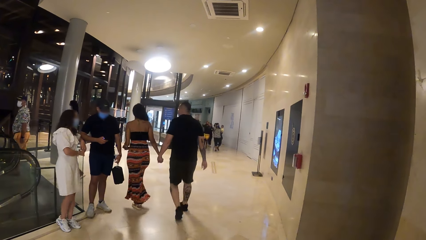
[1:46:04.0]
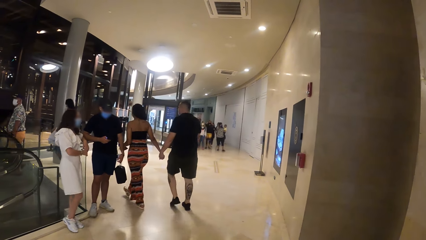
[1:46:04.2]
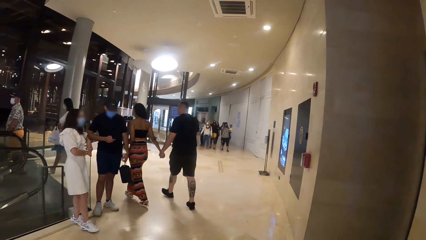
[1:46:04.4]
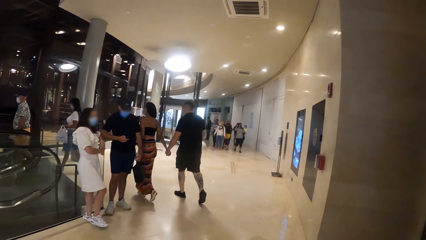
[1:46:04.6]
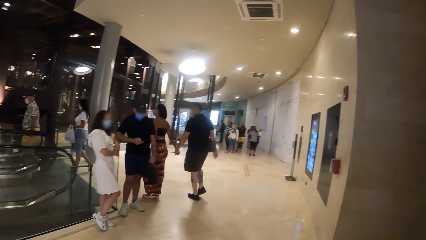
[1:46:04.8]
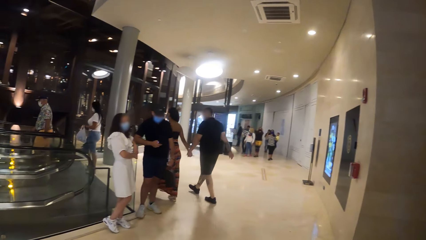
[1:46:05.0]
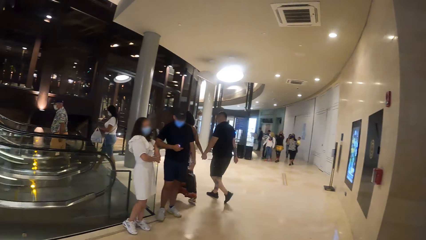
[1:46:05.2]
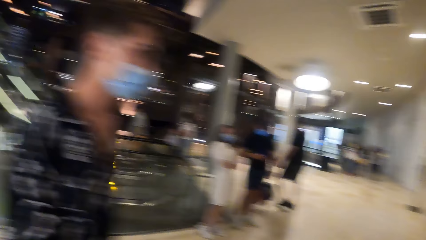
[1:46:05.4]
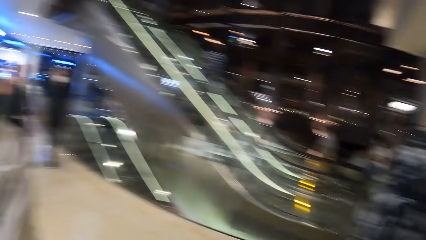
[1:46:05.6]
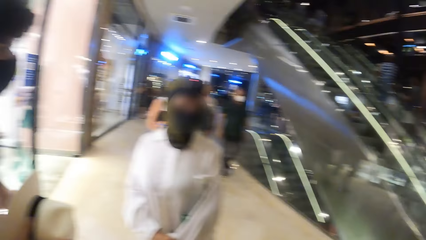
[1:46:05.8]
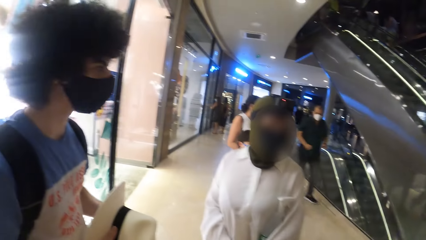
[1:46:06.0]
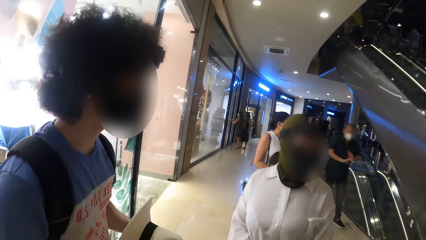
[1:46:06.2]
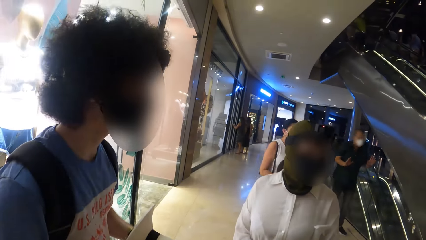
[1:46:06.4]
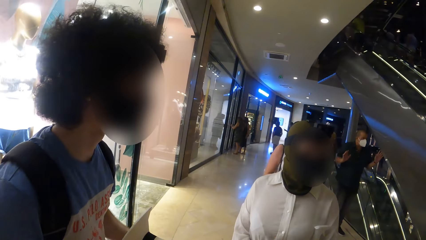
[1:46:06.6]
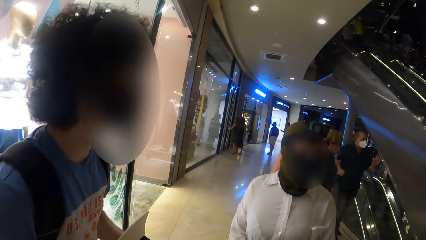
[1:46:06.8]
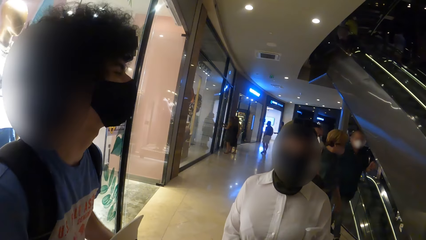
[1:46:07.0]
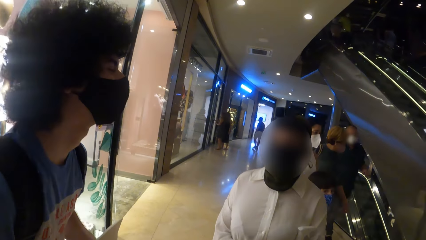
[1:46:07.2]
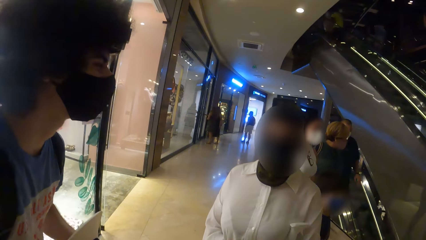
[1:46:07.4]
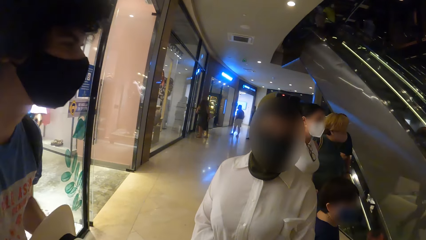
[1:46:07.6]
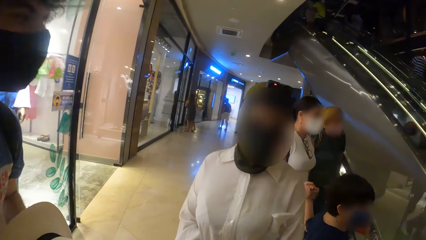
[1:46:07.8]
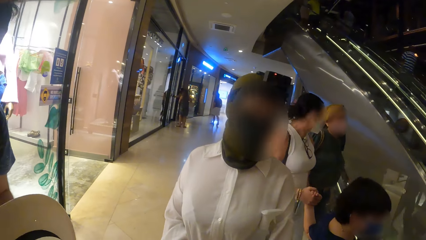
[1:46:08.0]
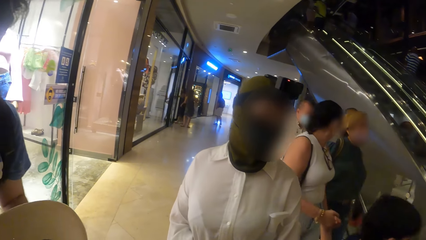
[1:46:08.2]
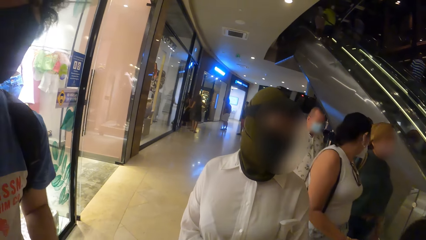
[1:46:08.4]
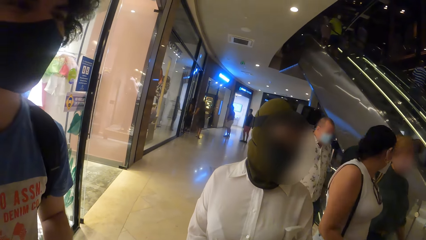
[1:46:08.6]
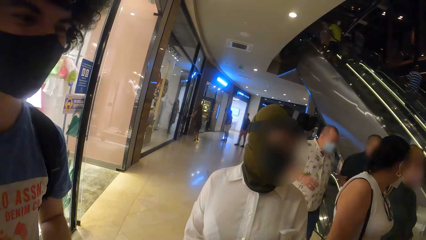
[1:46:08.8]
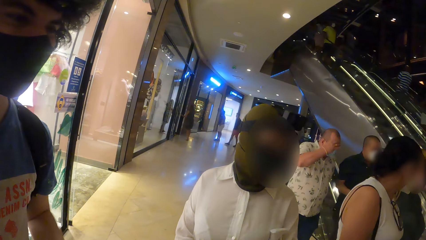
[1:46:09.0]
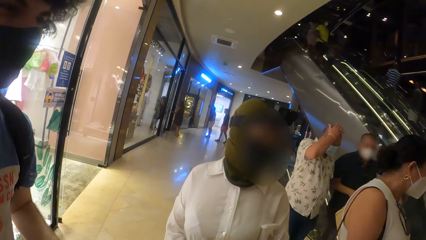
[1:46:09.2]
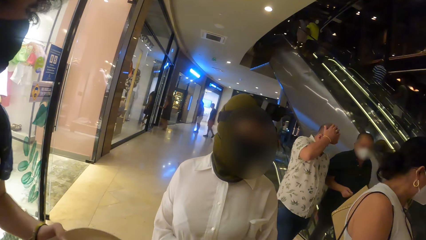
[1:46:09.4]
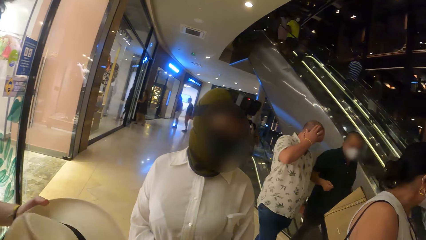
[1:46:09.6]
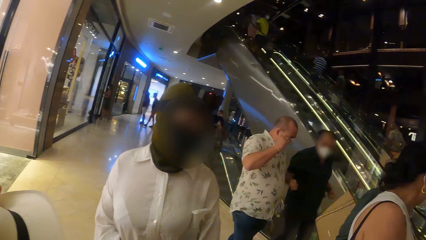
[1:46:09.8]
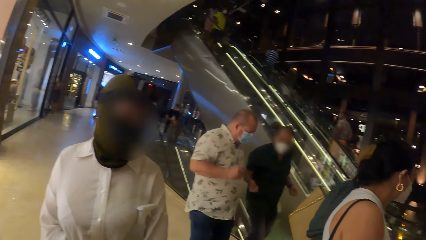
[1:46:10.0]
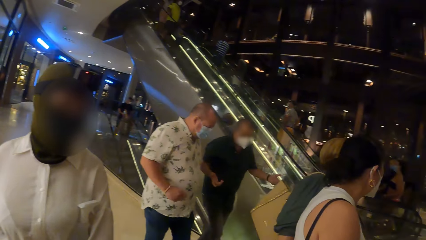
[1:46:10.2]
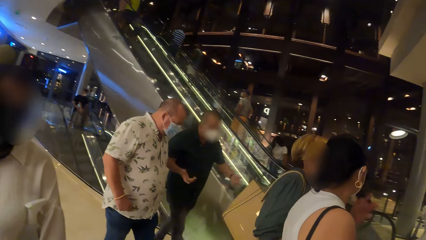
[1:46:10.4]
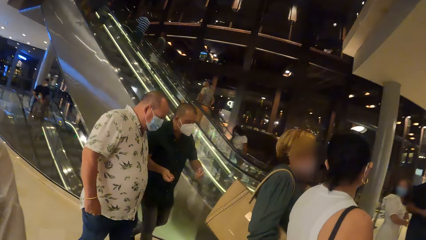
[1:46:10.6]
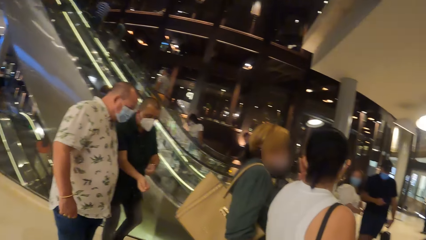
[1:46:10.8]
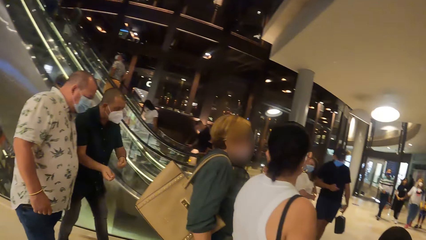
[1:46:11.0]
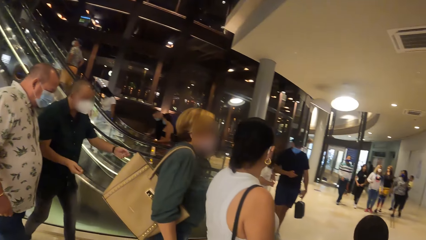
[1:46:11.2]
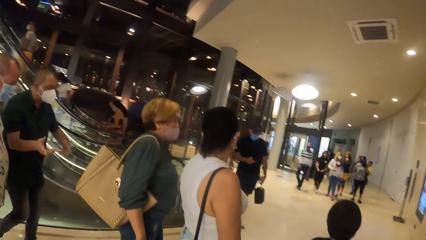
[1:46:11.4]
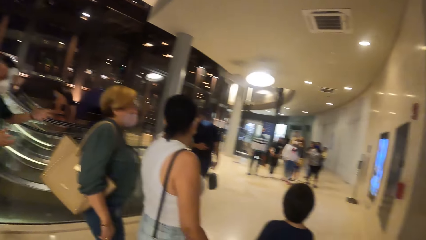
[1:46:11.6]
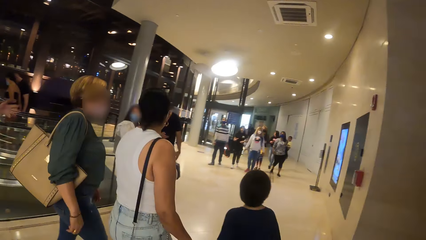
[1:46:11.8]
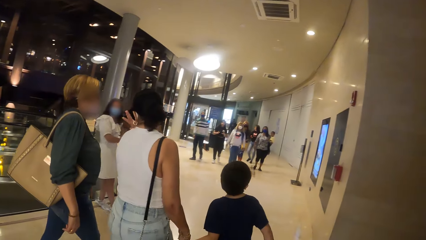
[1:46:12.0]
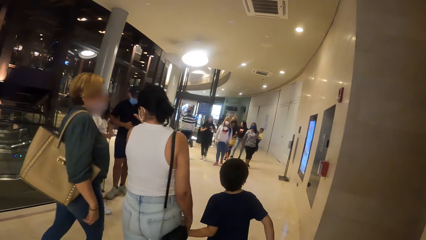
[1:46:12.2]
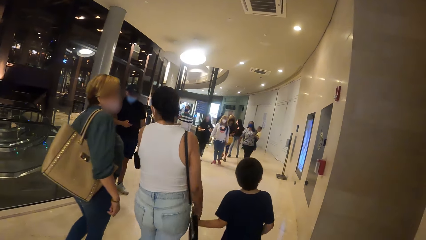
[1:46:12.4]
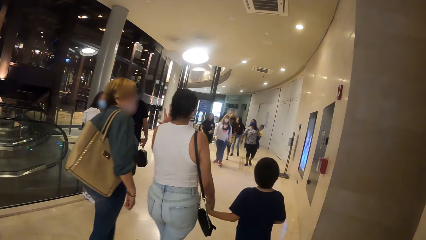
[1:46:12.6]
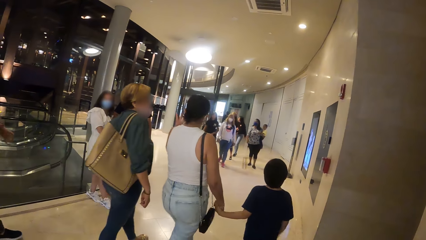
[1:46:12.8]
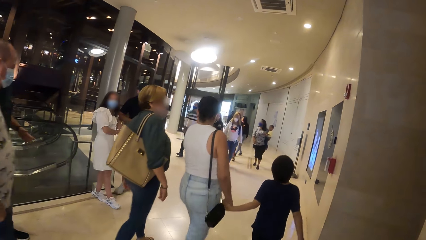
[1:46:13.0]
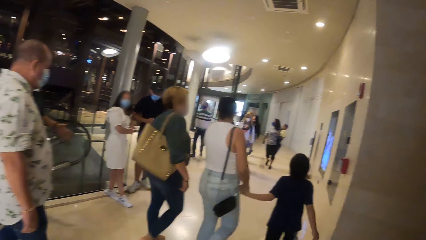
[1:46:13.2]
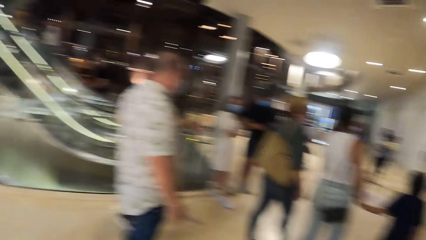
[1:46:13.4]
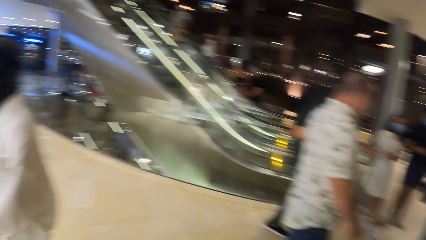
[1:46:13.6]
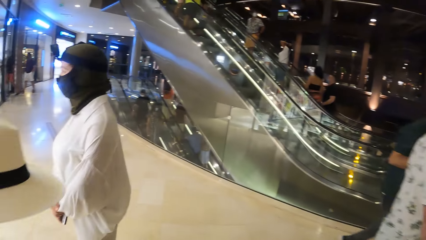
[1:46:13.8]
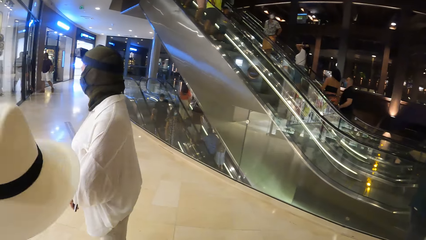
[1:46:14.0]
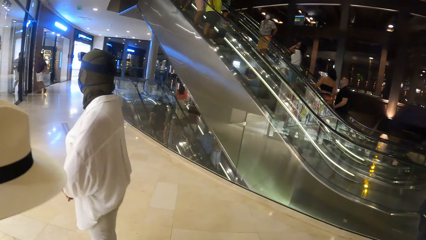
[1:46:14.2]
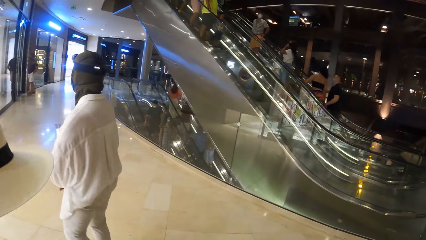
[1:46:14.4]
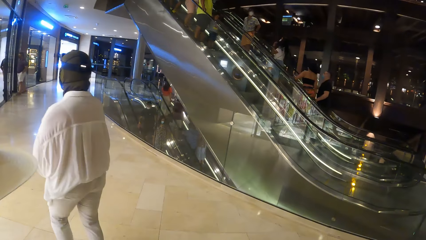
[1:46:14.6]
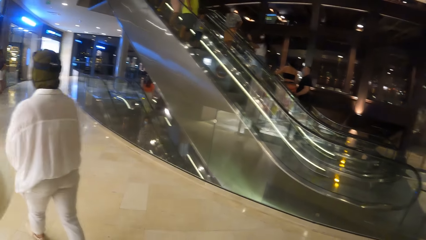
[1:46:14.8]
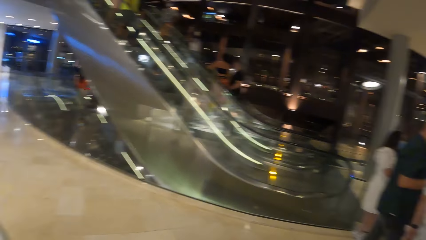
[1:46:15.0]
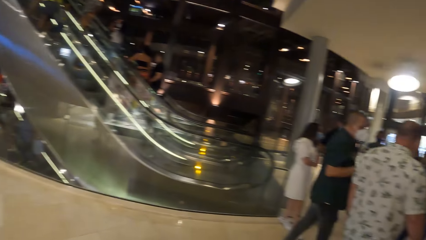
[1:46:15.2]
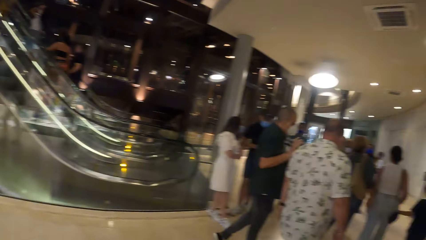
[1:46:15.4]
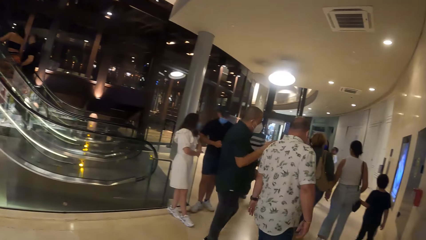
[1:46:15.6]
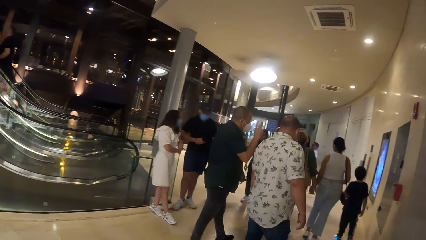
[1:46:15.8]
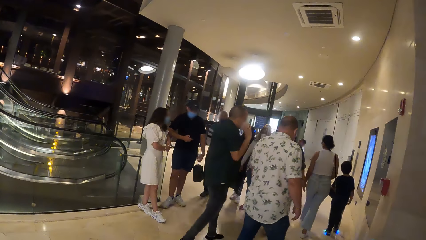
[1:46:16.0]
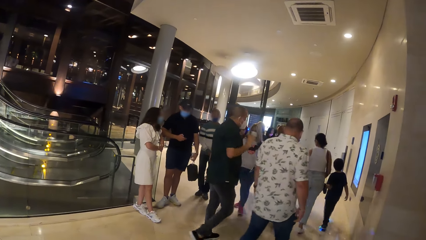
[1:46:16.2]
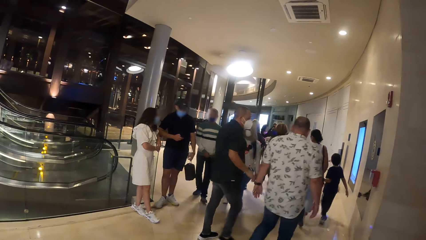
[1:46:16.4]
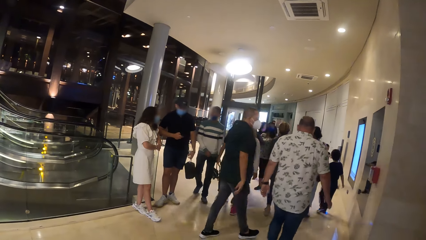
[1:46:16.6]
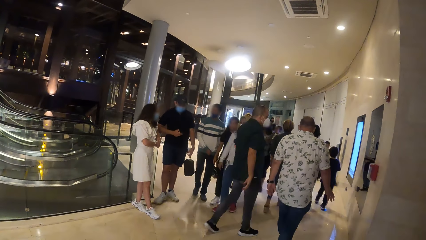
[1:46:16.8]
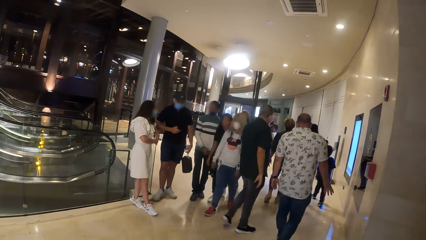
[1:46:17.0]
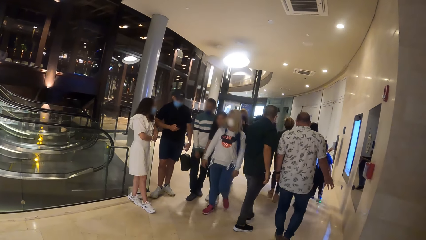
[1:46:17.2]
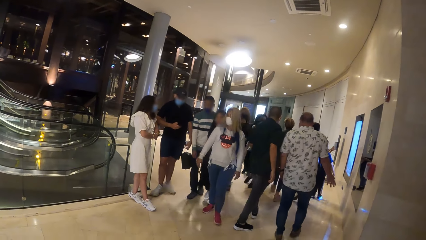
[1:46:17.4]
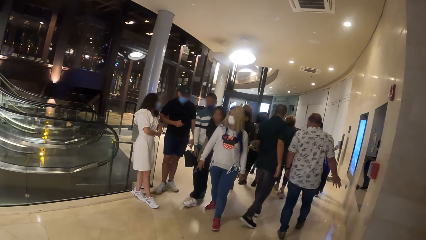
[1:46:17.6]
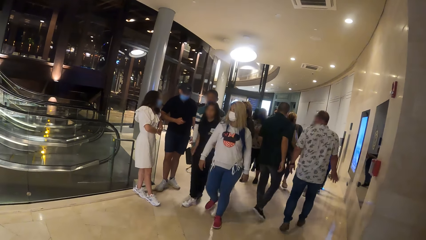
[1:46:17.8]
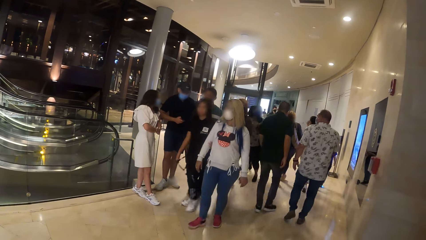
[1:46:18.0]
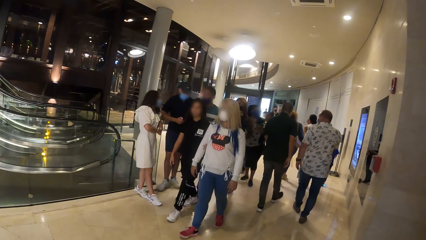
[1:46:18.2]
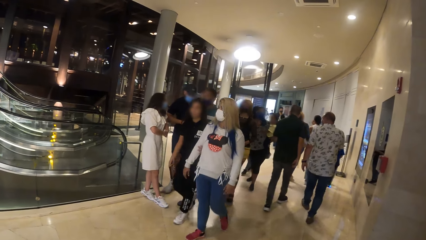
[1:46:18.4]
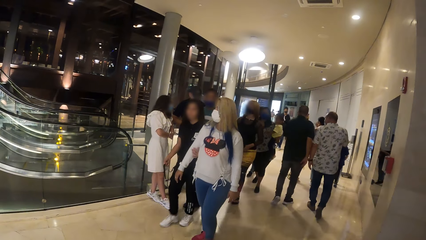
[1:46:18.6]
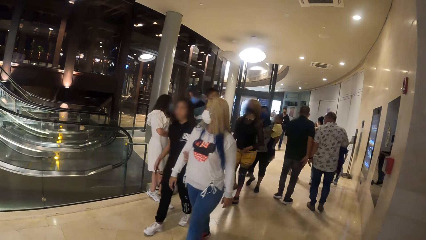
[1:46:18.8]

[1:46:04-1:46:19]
The camera wearer looks around the building. The man rolls the hat in his right hand.
